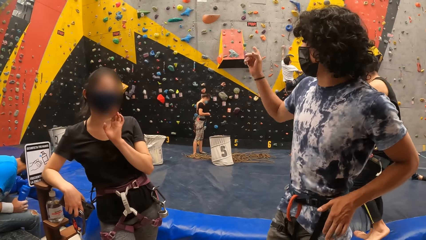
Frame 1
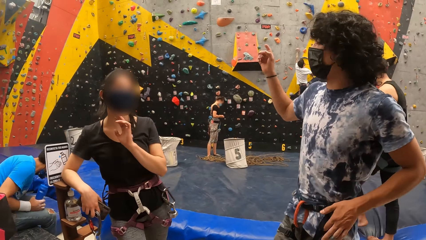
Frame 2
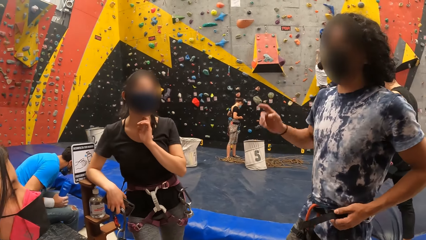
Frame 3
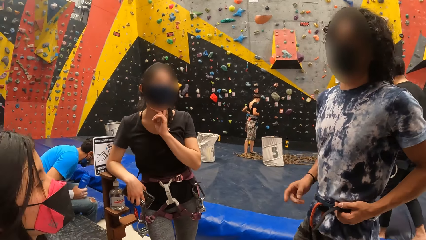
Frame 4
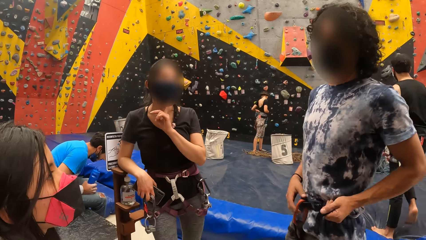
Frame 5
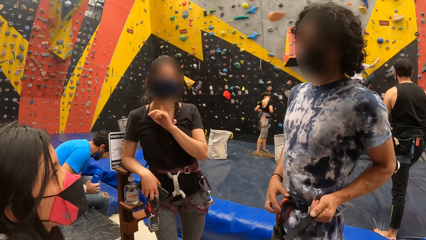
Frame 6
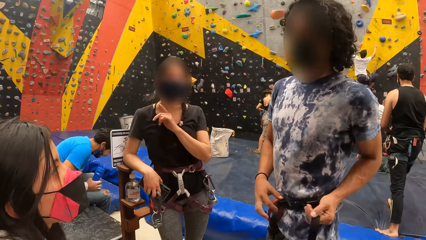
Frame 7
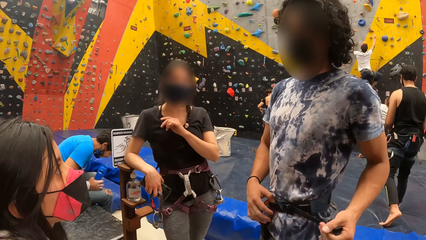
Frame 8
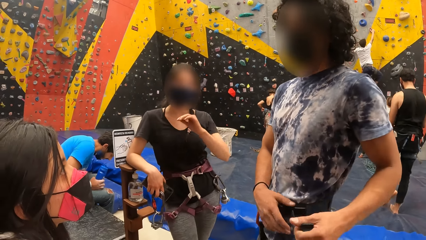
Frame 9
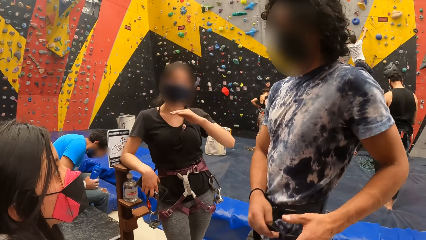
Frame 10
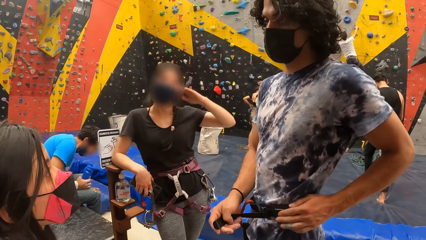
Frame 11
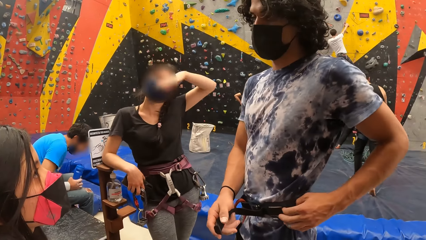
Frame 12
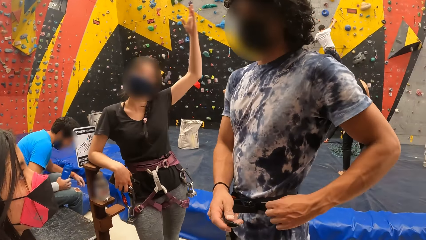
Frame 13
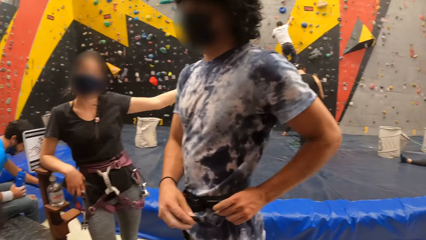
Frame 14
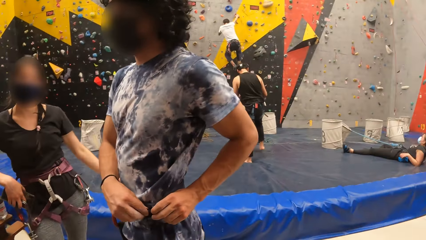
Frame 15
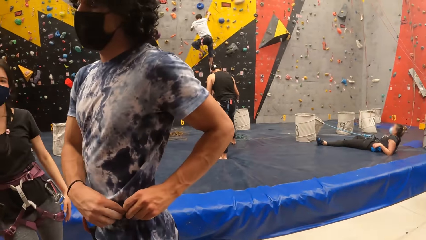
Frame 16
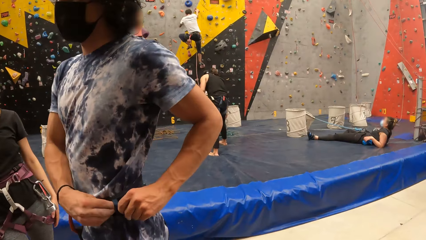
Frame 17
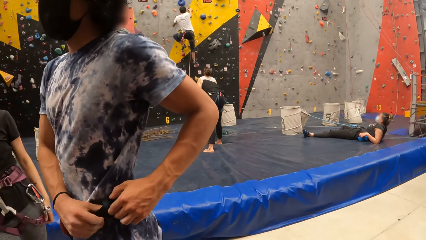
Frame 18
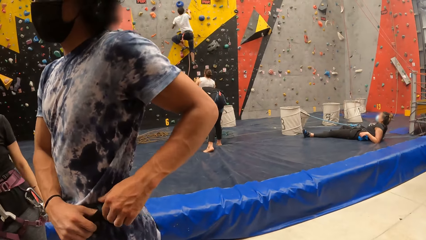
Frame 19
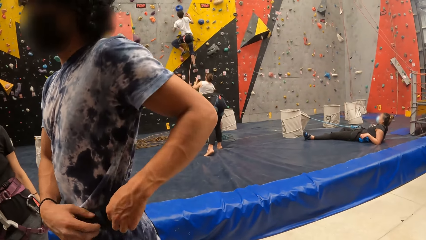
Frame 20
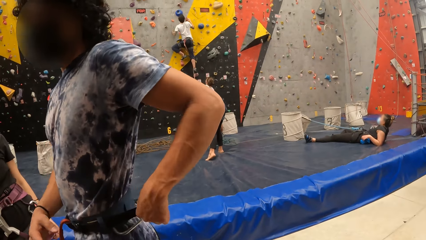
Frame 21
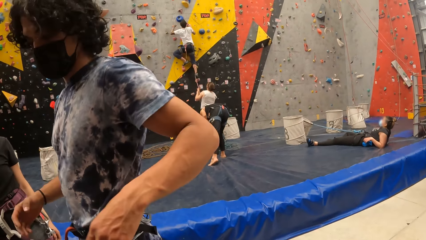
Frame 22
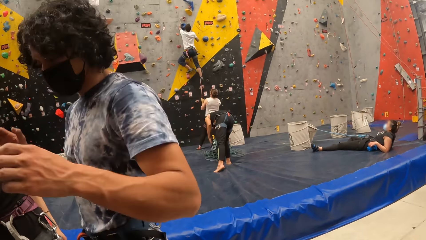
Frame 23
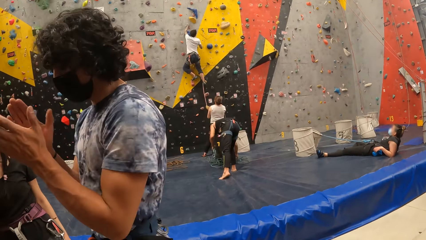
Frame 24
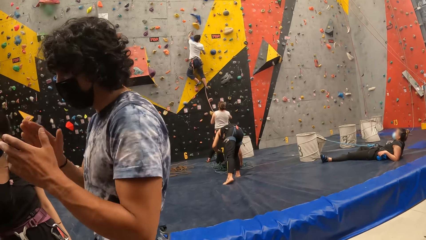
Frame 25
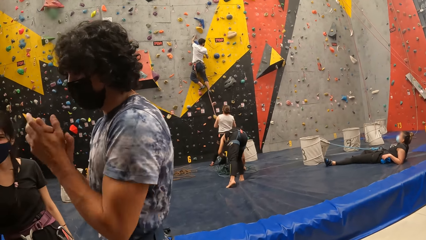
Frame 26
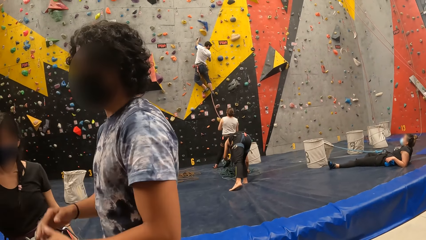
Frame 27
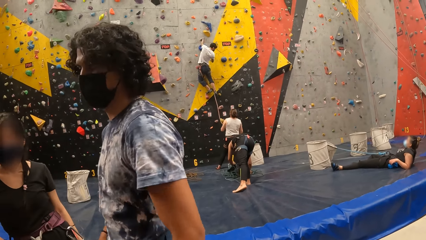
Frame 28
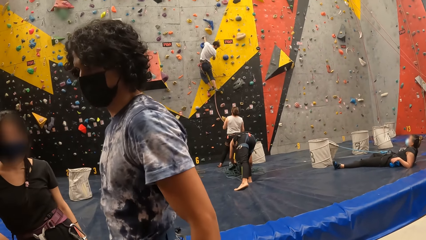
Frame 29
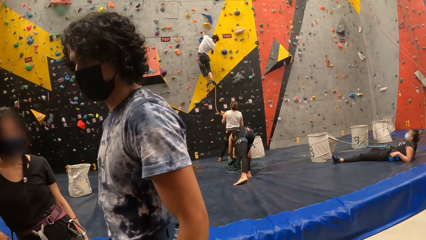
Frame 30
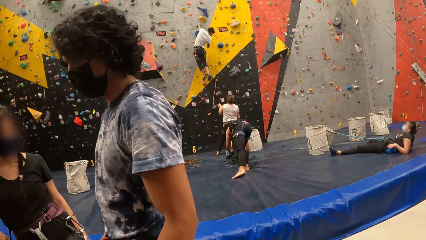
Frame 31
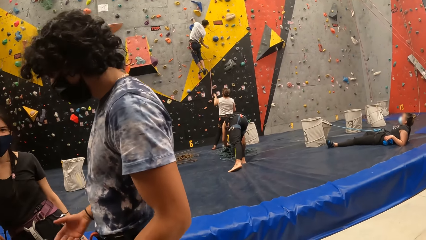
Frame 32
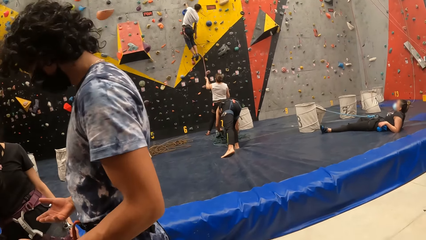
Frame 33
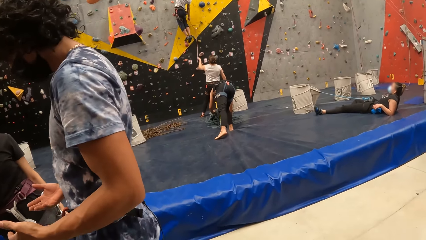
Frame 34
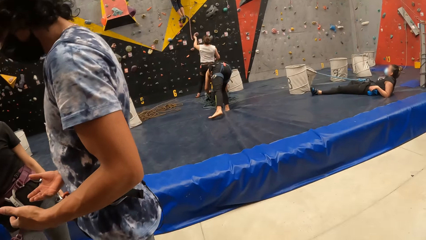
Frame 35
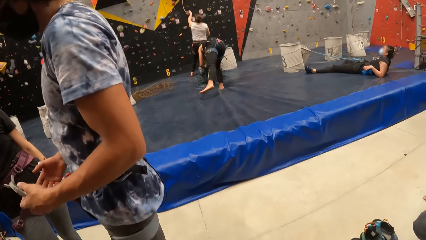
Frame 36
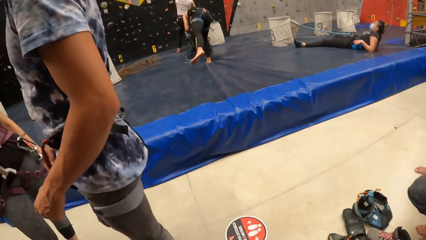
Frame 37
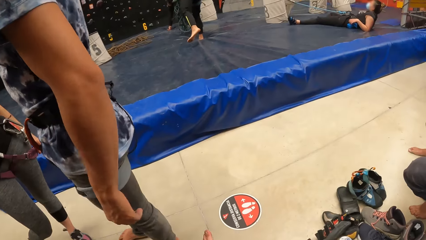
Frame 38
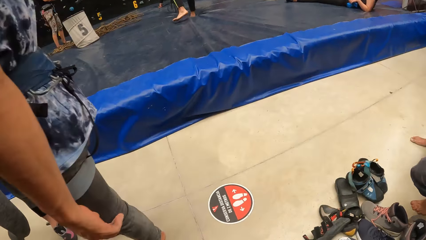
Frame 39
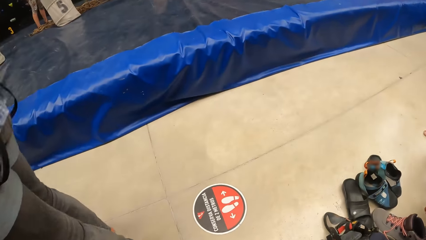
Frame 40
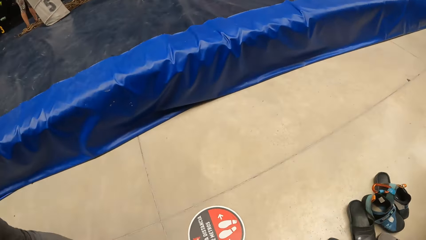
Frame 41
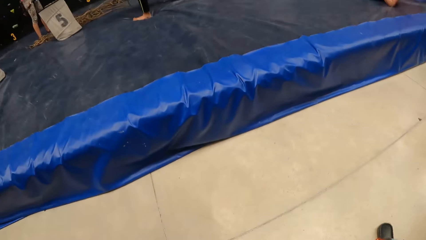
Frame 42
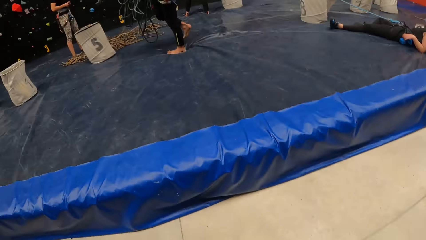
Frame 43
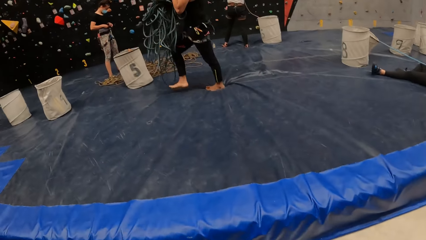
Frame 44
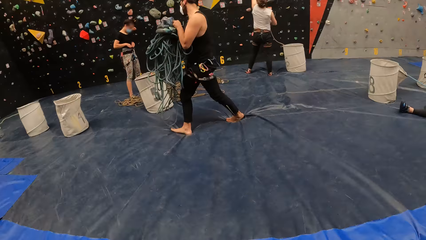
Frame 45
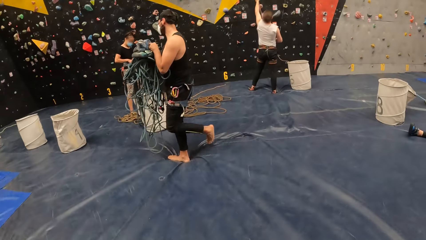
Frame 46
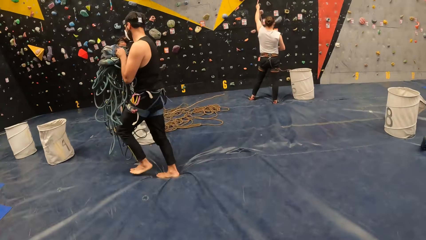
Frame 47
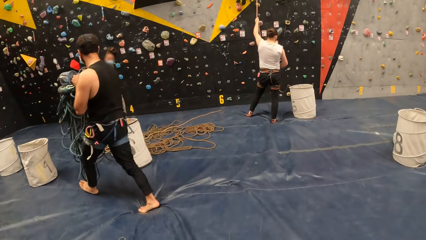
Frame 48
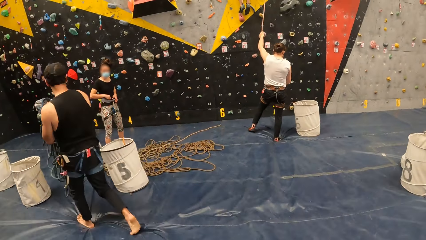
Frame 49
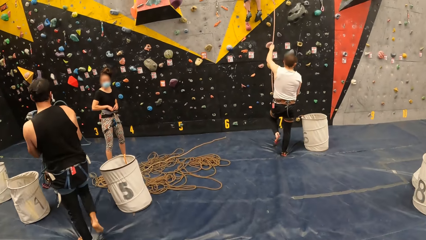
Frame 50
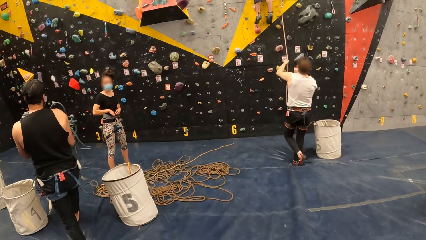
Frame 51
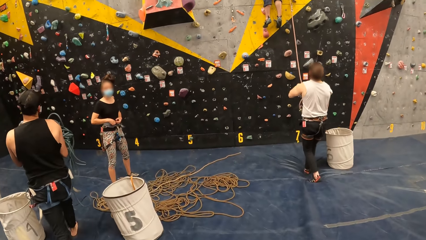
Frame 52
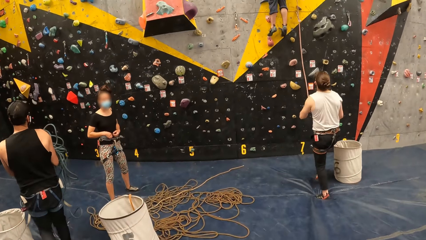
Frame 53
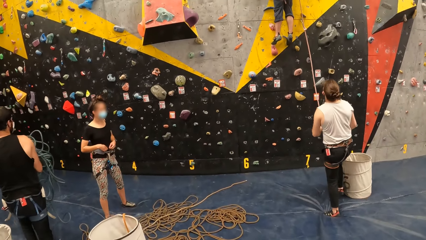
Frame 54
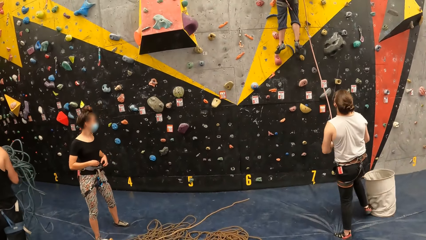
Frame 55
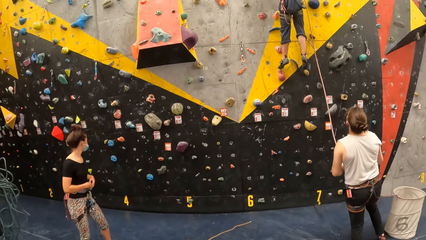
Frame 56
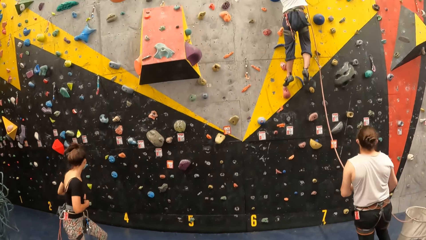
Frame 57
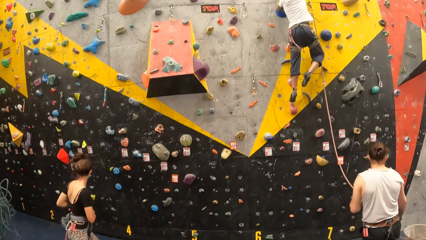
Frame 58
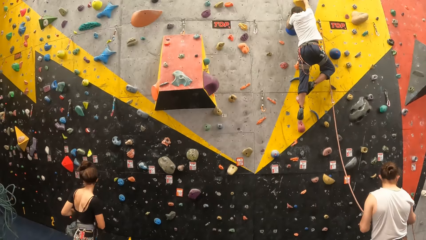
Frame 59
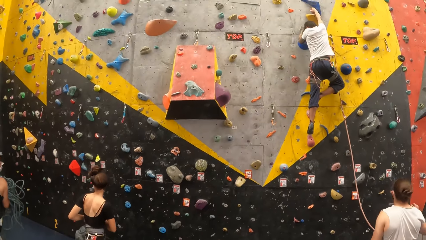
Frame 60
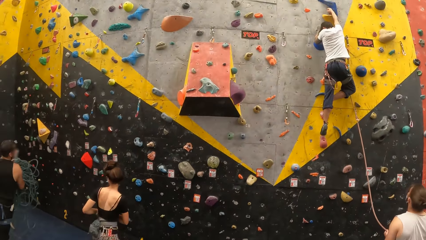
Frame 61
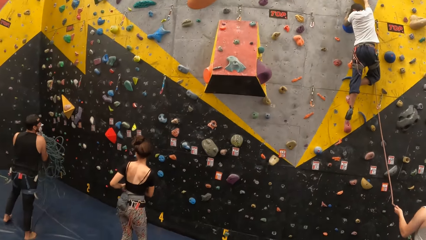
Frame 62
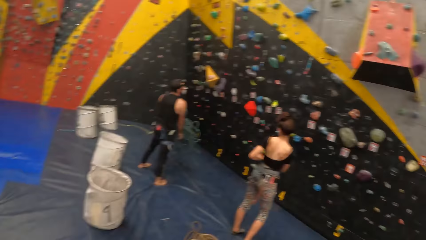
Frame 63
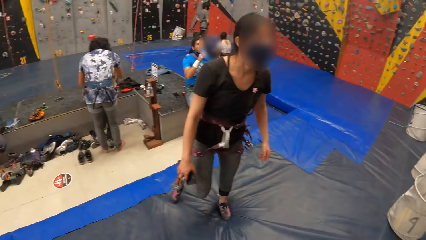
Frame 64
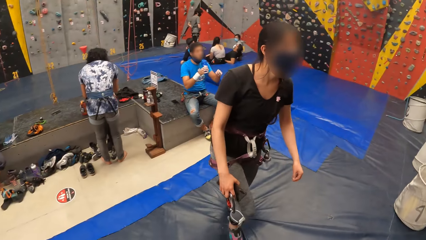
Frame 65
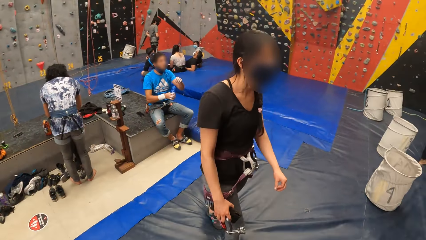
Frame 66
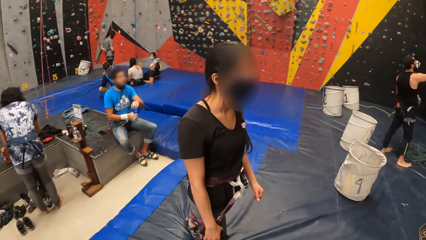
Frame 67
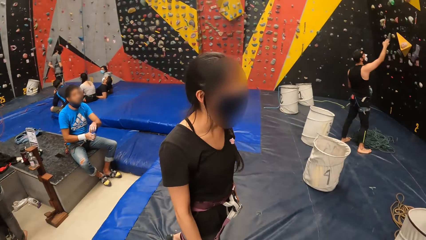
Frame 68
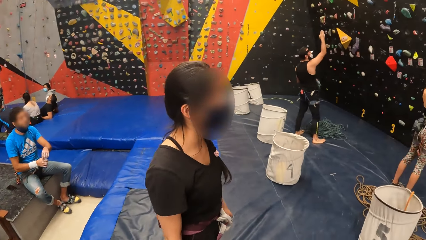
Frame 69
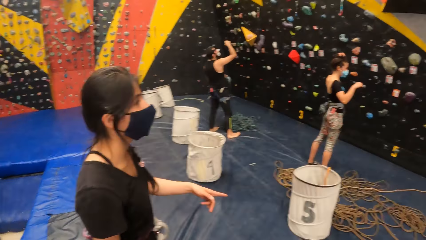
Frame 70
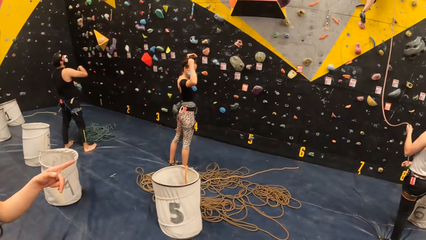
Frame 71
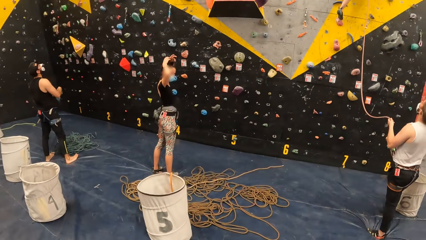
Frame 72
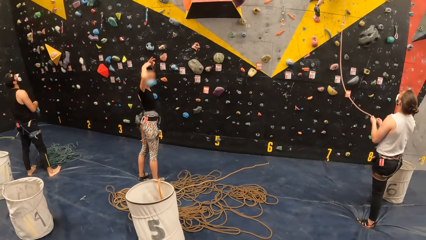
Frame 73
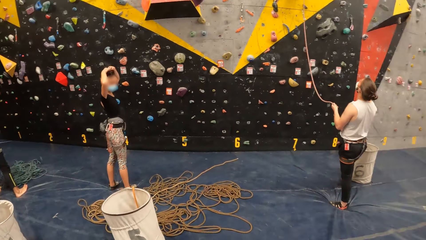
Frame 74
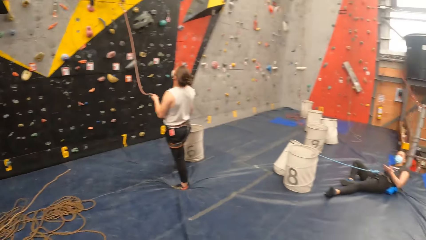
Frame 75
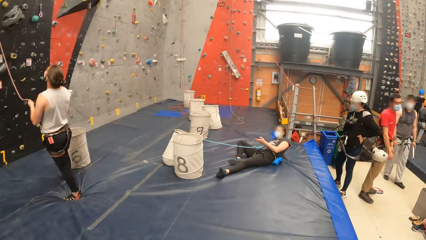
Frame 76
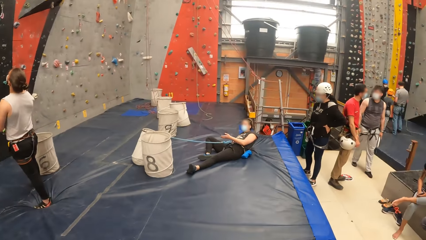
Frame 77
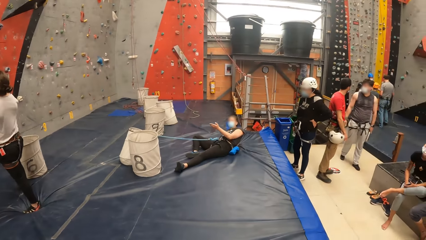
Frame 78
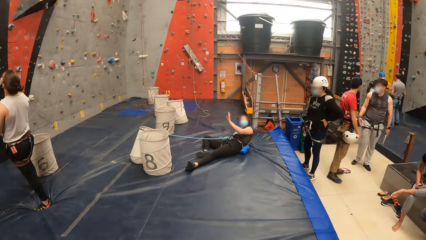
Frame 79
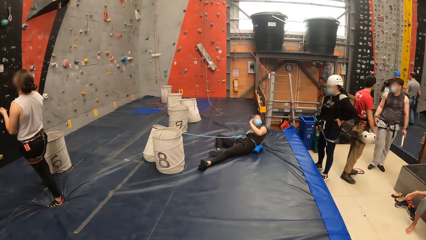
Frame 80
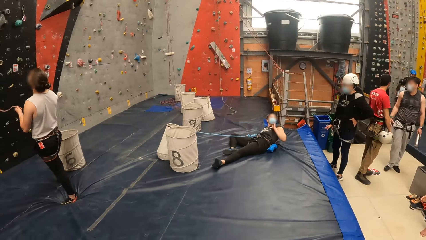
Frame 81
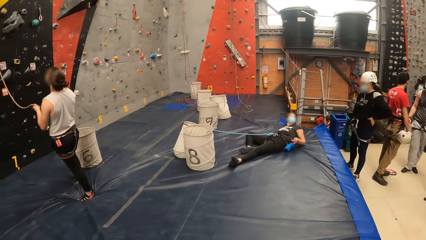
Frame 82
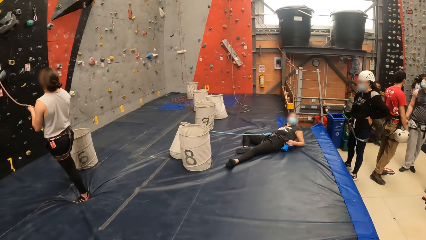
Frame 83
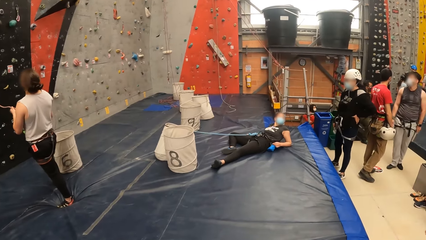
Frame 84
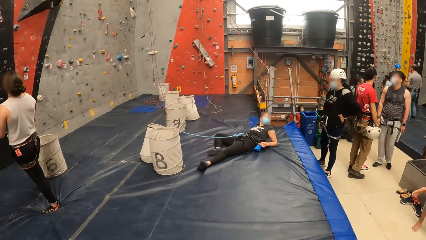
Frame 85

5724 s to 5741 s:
A woman interacts with the camera wearer. They look down. They look around. They walk. They look around.
